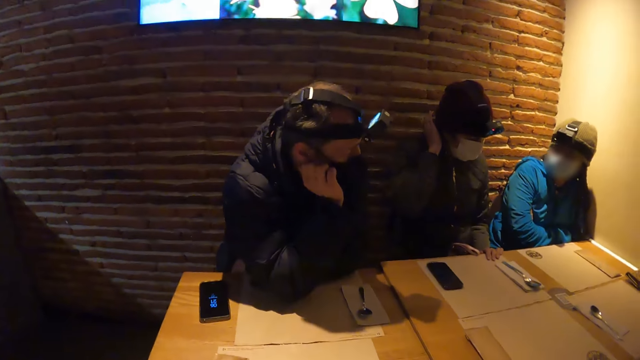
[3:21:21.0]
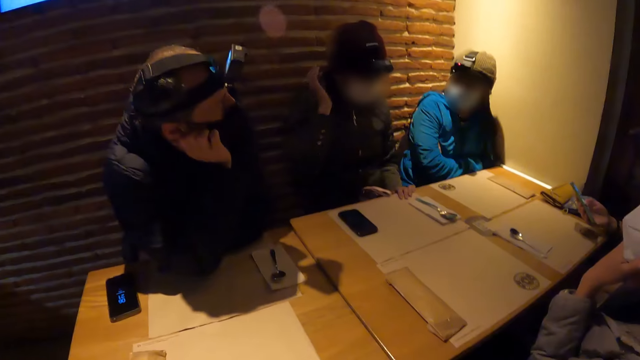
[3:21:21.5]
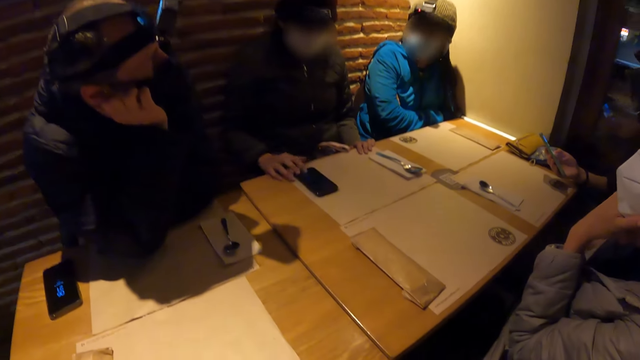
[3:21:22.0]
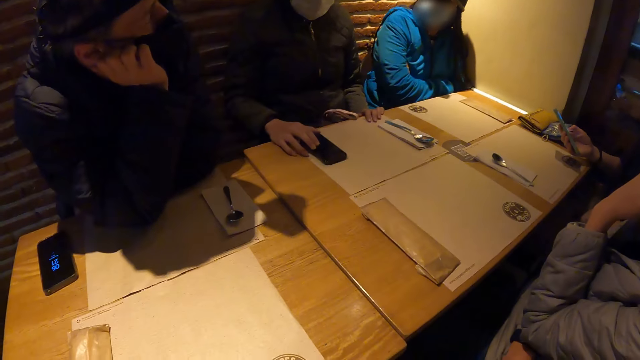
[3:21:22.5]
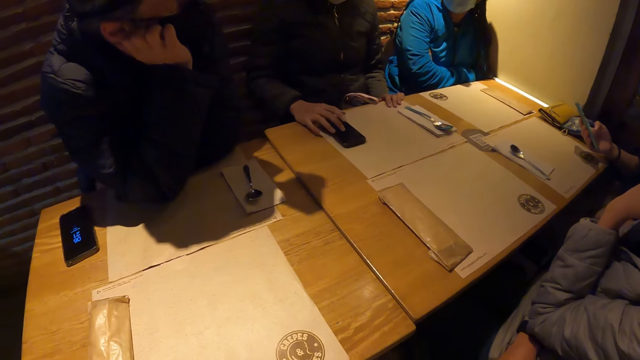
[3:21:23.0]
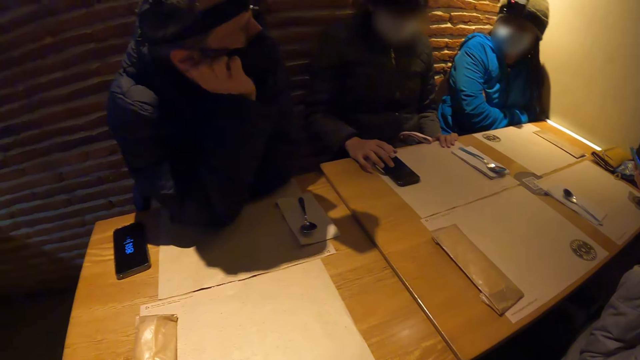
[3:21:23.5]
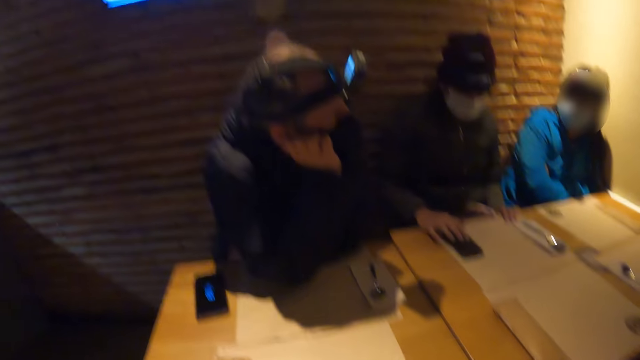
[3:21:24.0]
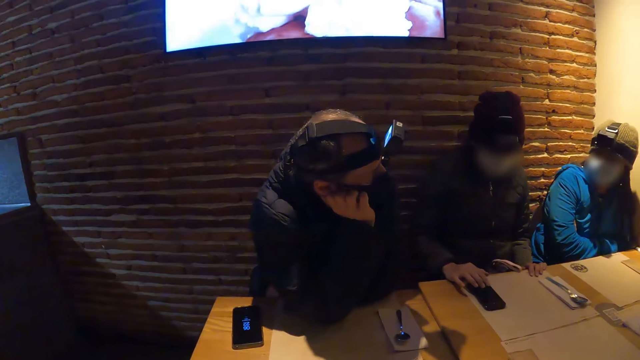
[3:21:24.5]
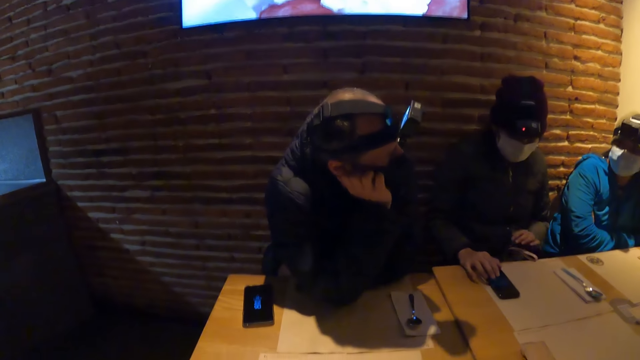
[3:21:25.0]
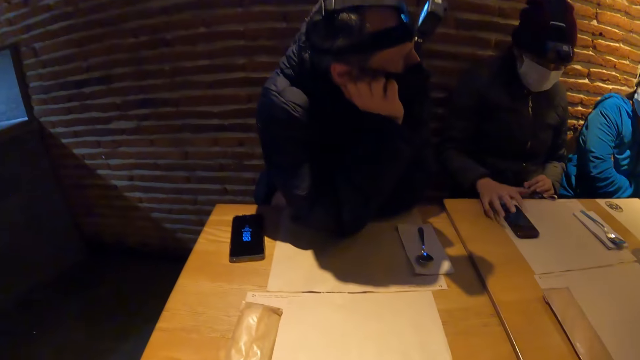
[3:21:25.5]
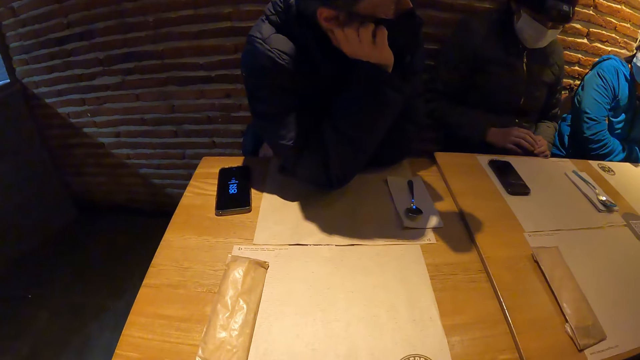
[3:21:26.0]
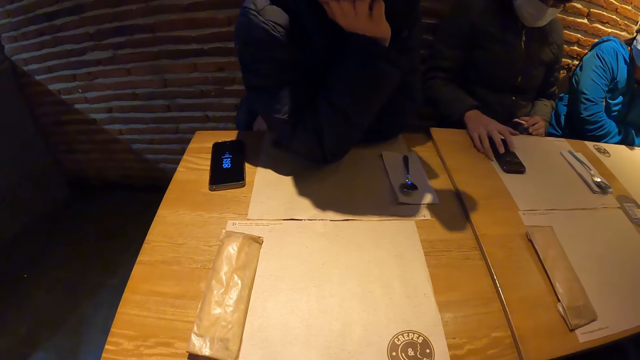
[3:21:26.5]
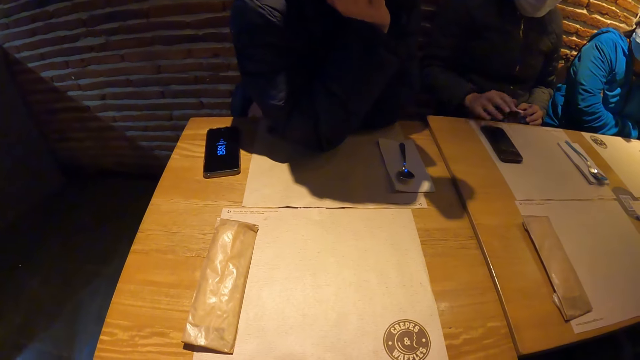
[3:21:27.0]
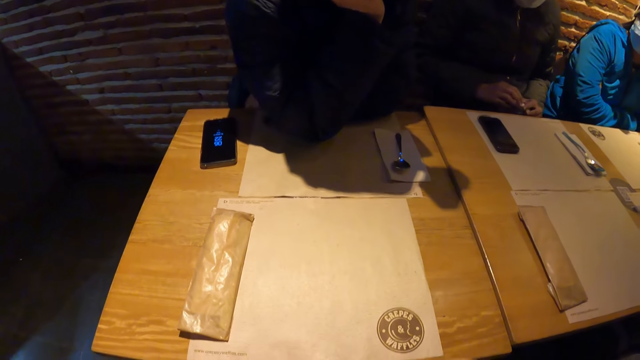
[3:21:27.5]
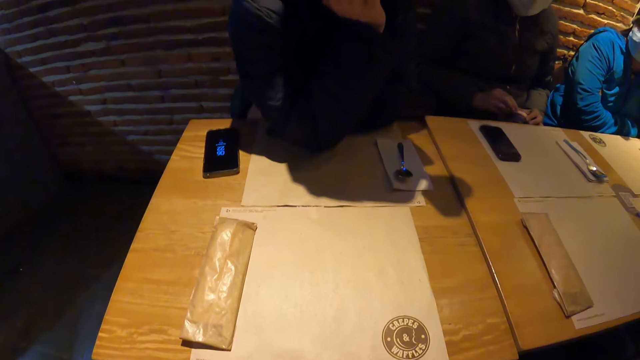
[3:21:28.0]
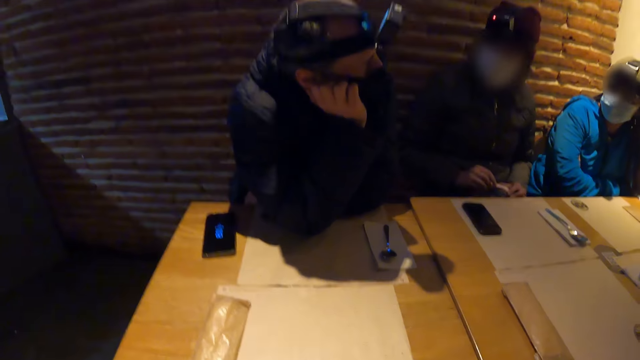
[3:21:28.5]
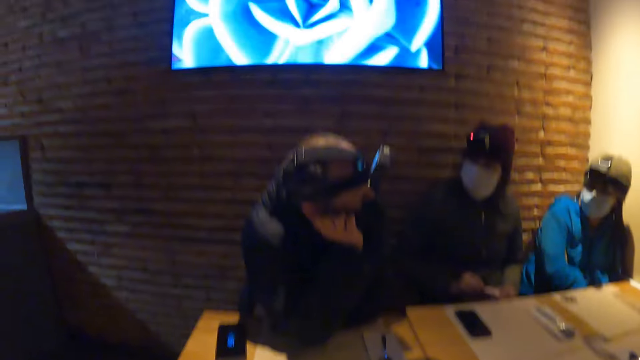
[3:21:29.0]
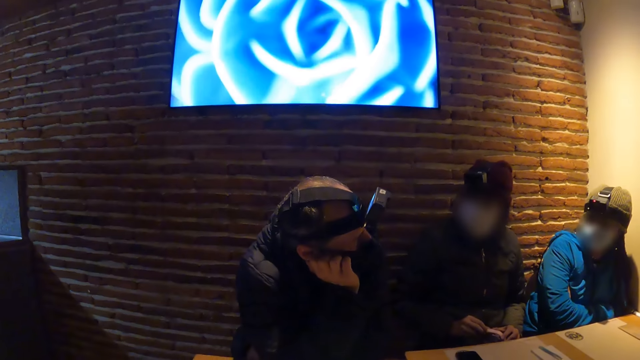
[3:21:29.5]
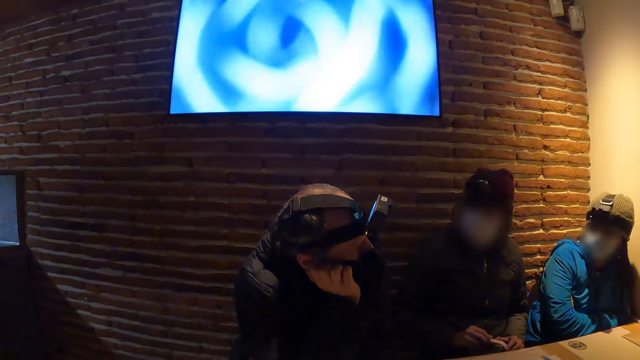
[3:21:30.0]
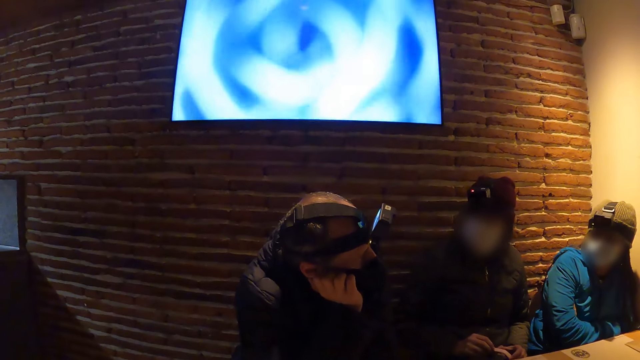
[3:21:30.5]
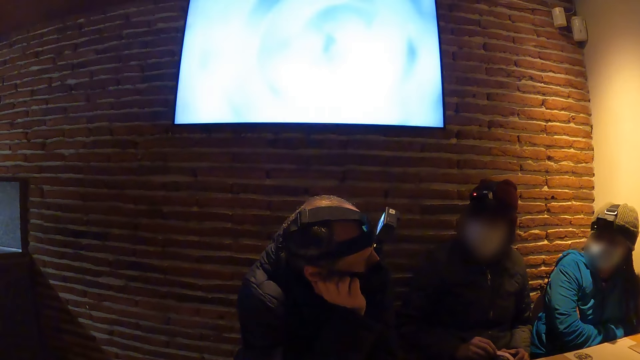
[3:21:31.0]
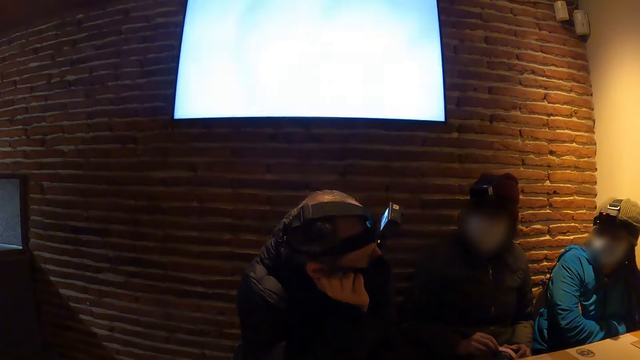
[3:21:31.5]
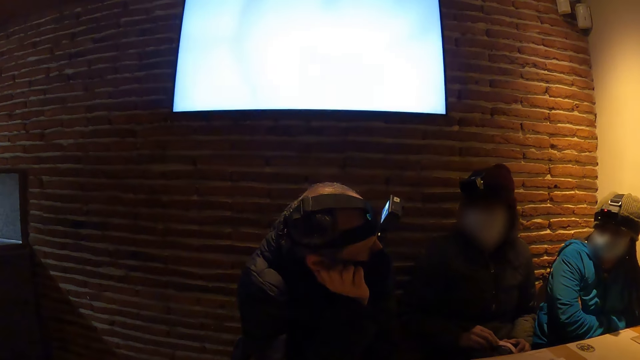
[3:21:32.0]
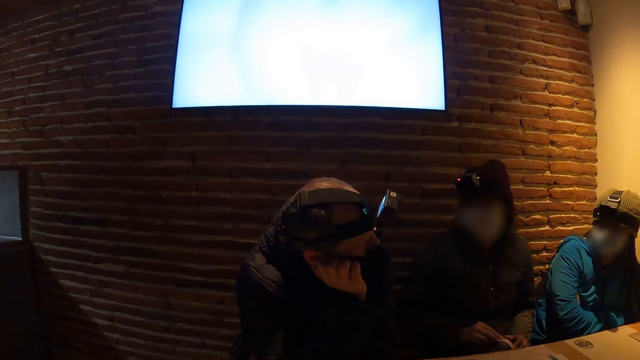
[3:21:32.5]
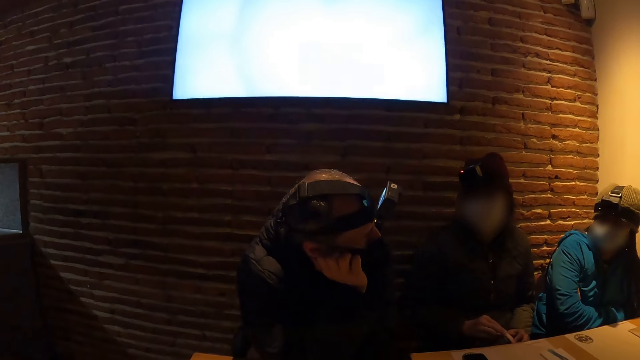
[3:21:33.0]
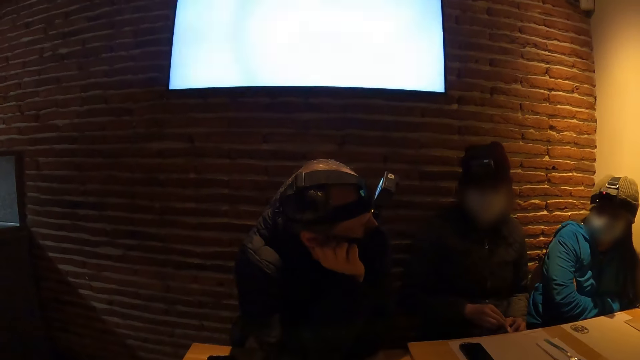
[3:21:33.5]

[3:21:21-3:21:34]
The camera wearer looks around. A girl operates her phone. The camera wearer looks around.

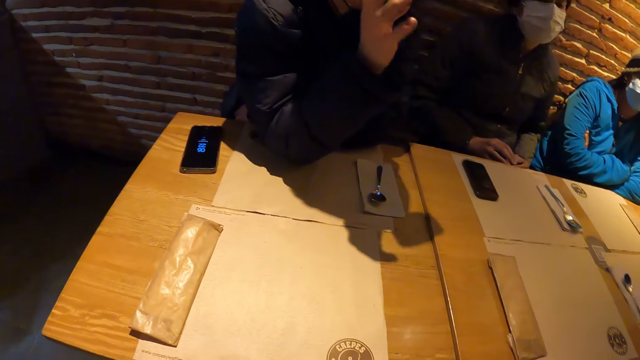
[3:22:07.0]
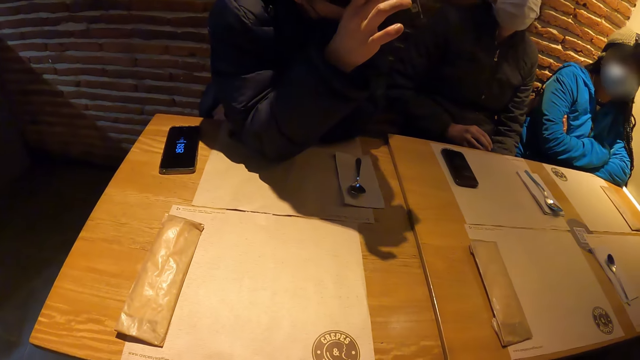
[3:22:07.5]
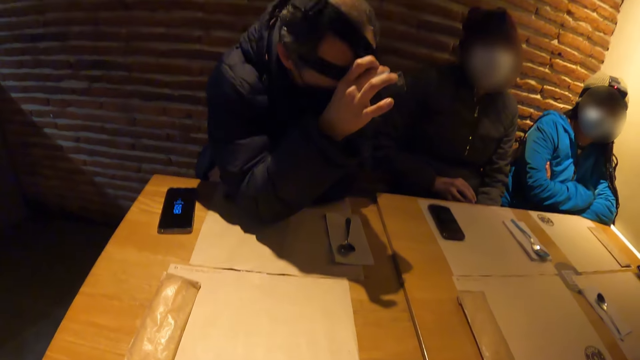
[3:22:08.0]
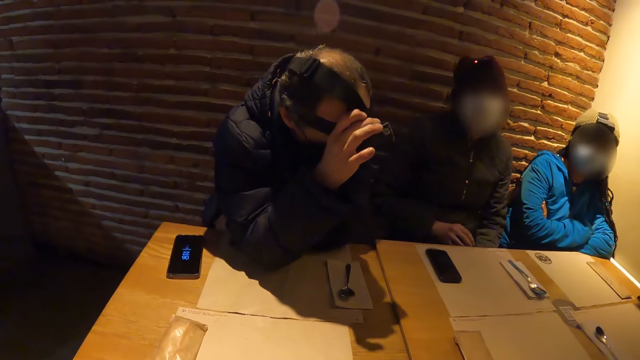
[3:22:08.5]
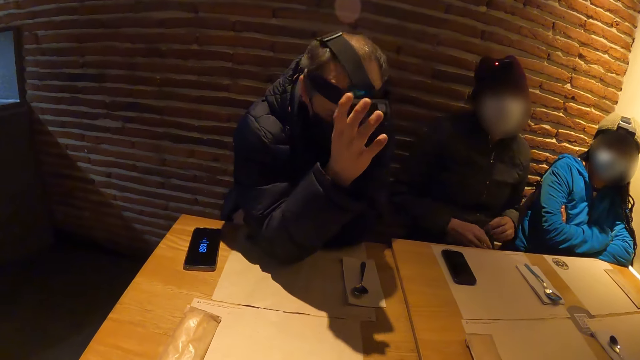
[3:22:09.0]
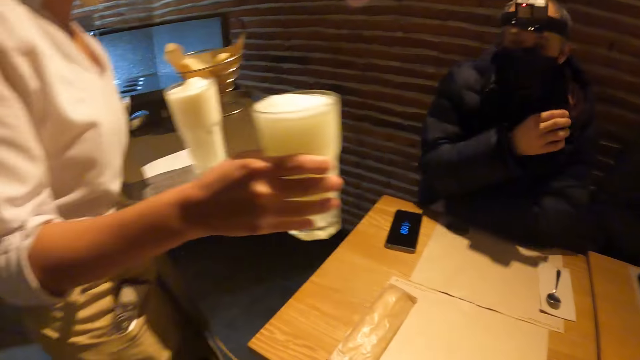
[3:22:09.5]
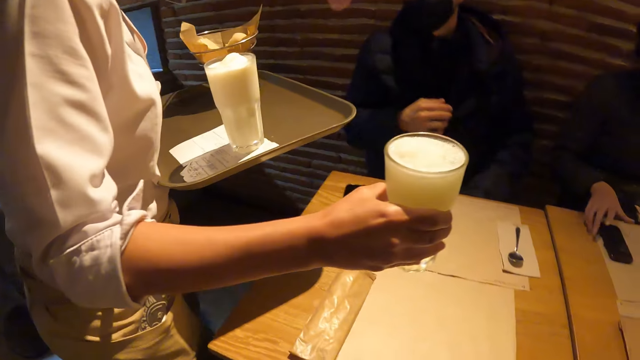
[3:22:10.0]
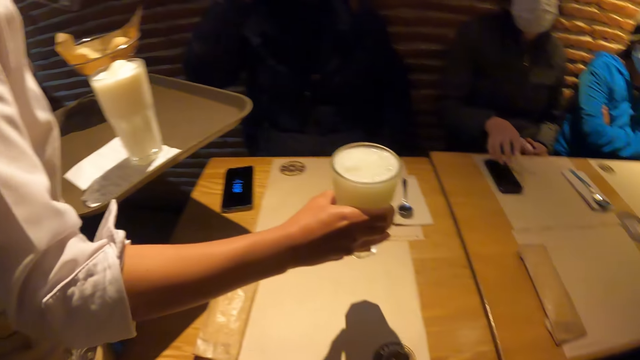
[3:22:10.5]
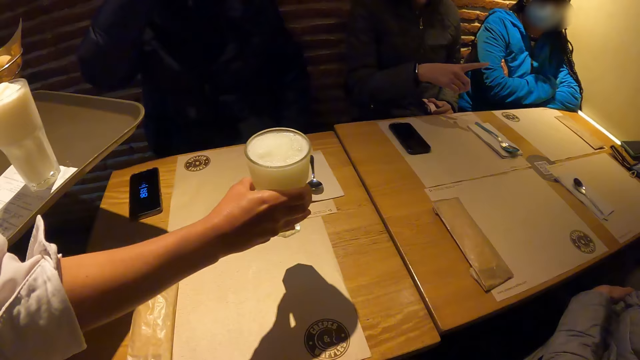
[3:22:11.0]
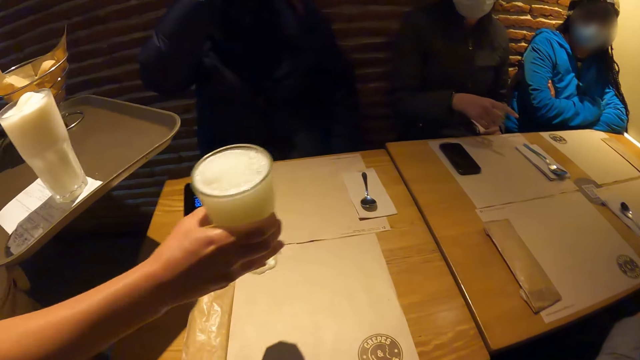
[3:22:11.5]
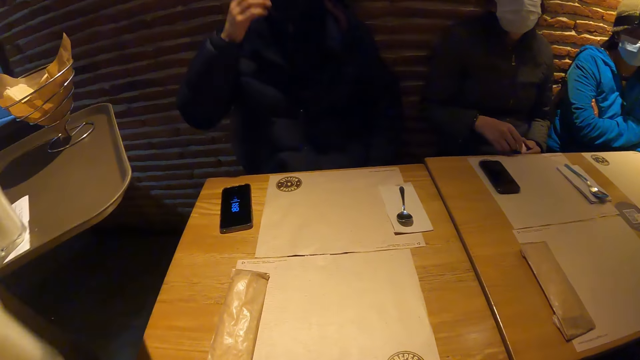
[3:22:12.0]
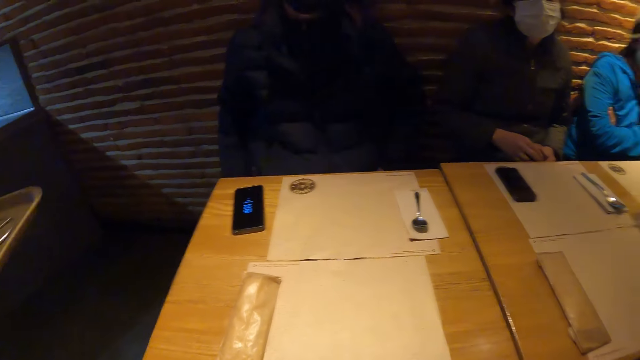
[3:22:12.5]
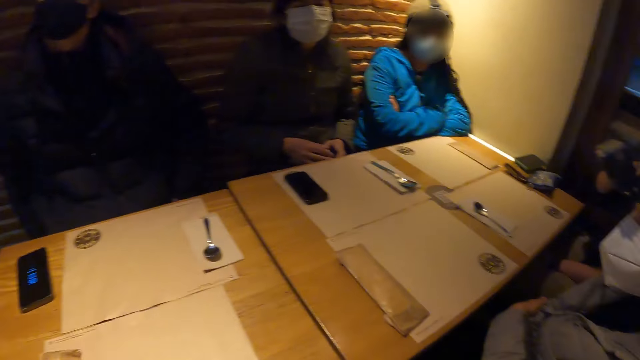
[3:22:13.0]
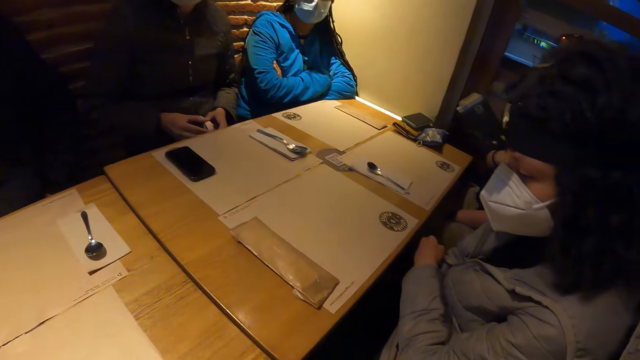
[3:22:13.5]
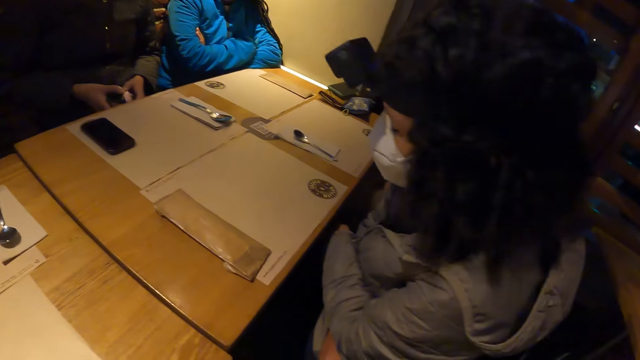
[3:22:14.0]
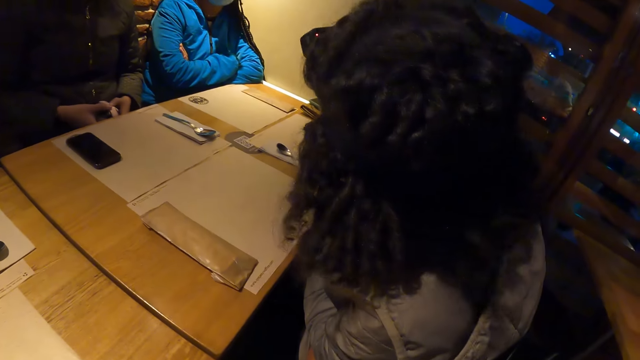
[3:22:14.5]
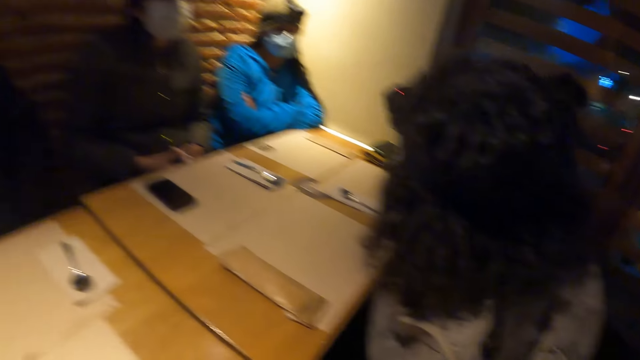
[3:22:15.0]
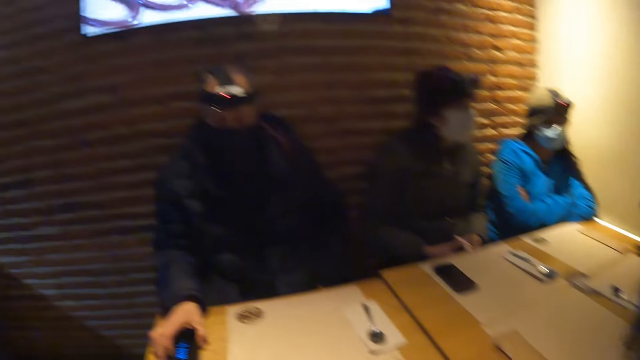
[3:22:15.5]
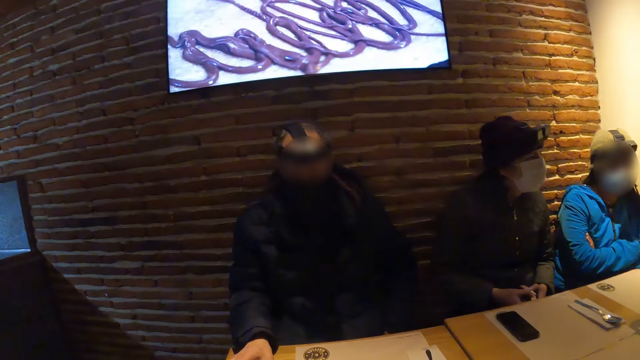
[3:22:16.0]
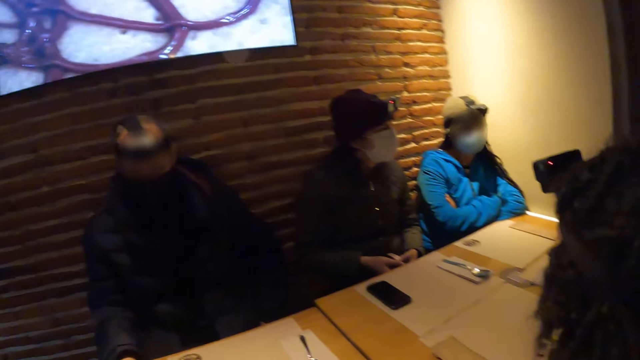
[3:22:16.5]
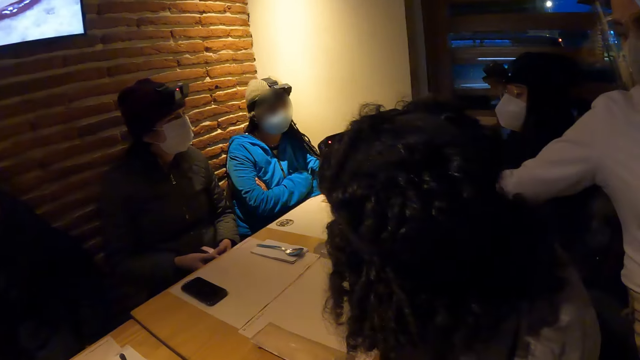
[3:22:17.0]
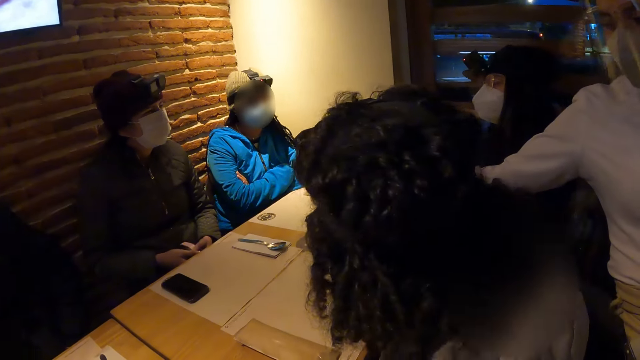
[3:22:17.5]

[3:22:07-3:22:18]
A waiter brings a tray of beverage to the table with her left hand. The waiter holds a glass. The camera wearer looks around.
